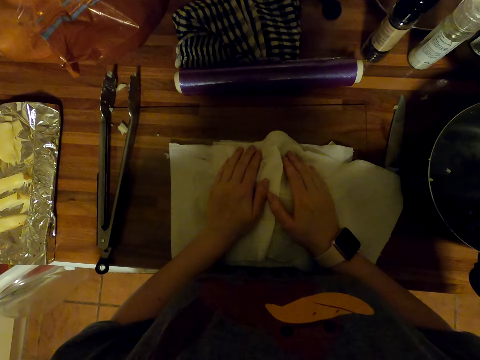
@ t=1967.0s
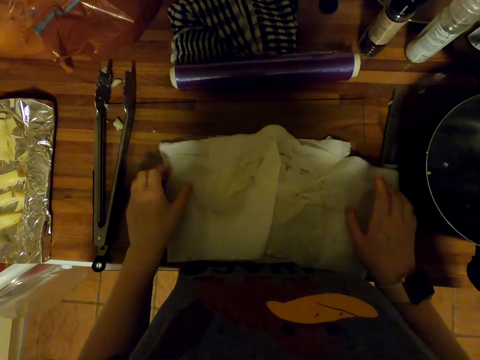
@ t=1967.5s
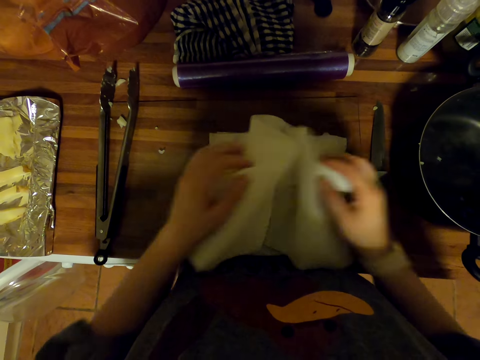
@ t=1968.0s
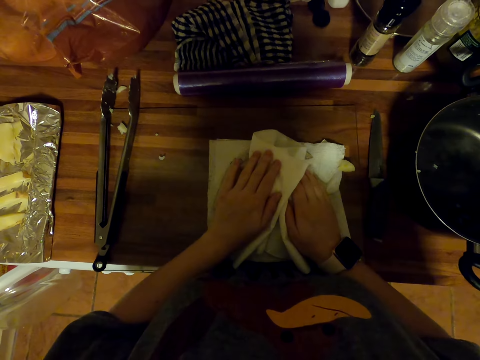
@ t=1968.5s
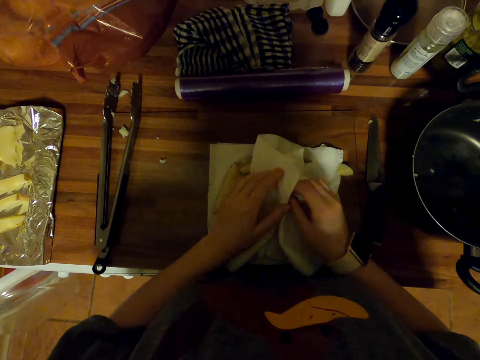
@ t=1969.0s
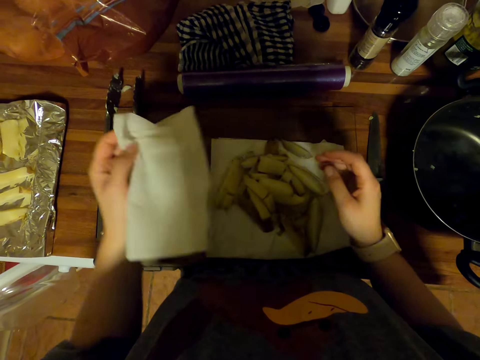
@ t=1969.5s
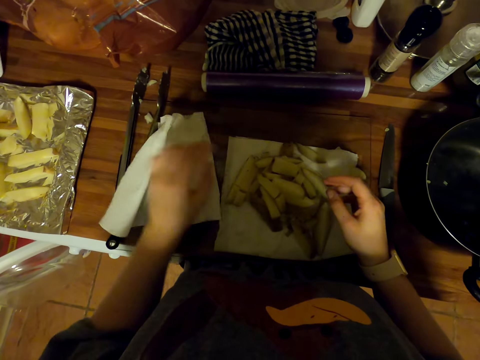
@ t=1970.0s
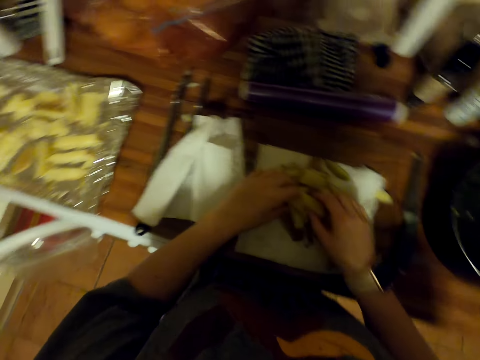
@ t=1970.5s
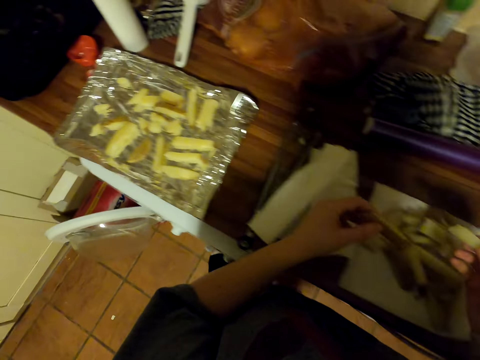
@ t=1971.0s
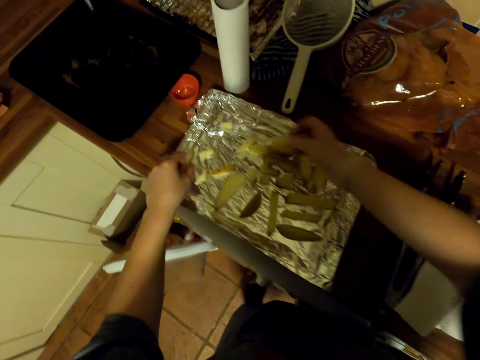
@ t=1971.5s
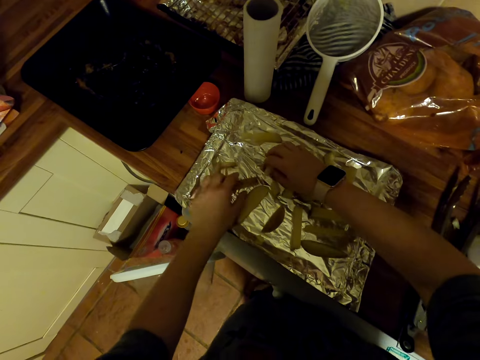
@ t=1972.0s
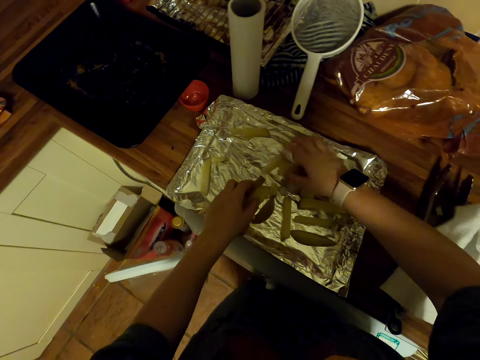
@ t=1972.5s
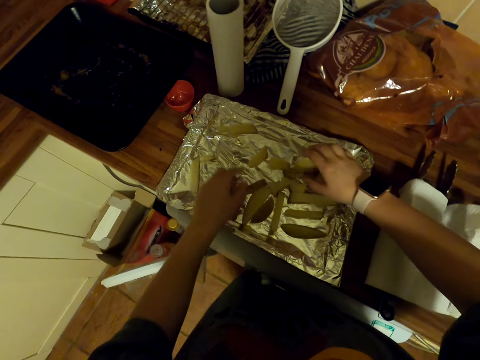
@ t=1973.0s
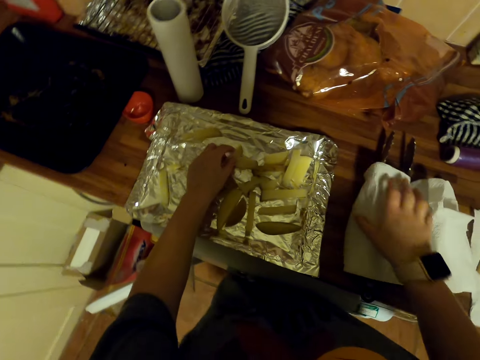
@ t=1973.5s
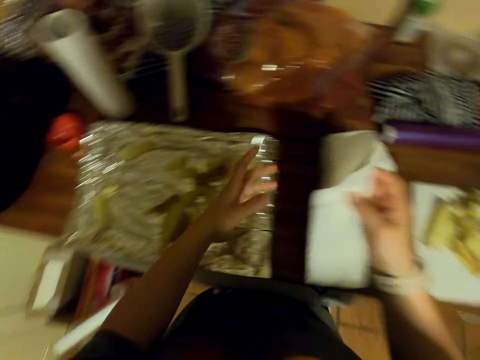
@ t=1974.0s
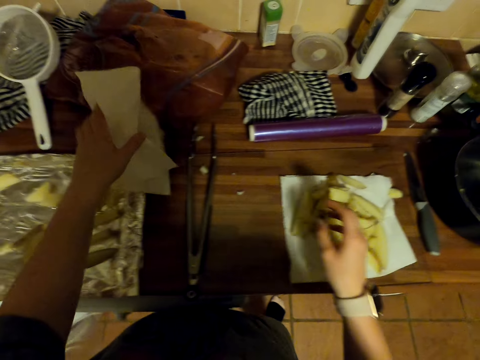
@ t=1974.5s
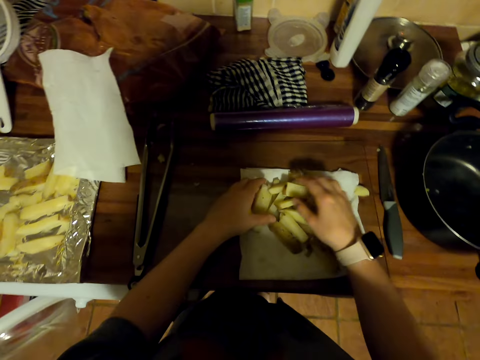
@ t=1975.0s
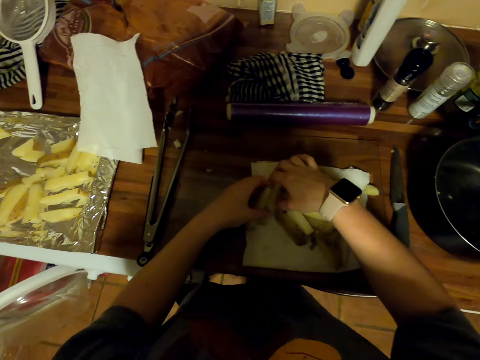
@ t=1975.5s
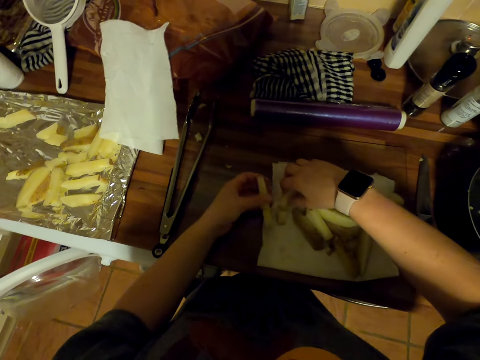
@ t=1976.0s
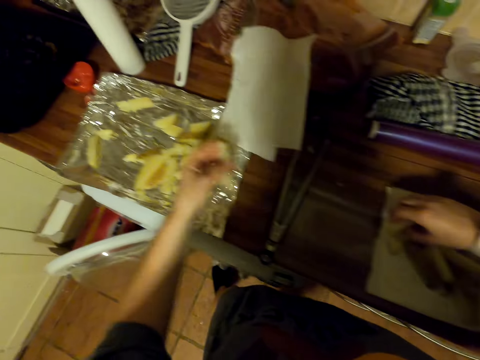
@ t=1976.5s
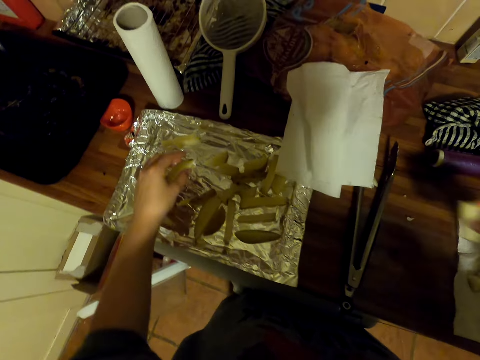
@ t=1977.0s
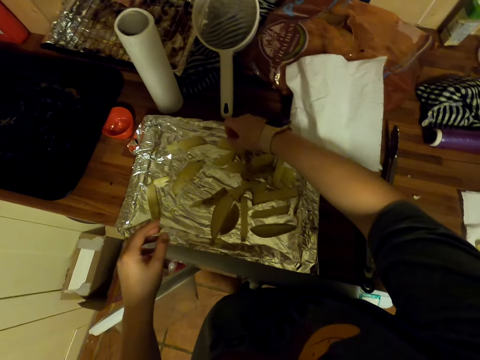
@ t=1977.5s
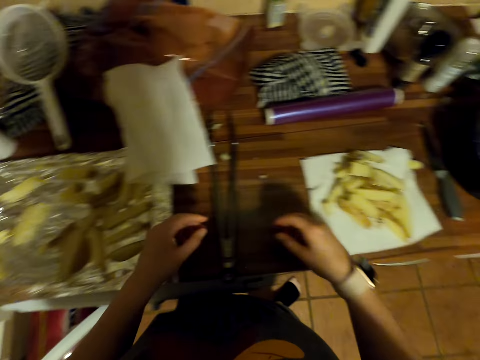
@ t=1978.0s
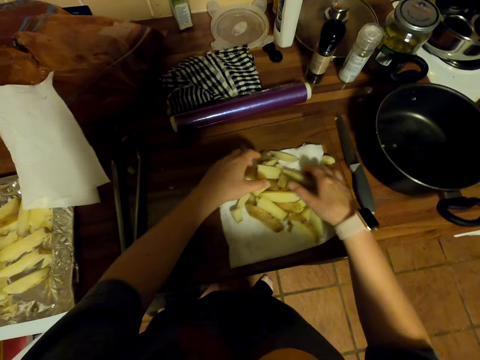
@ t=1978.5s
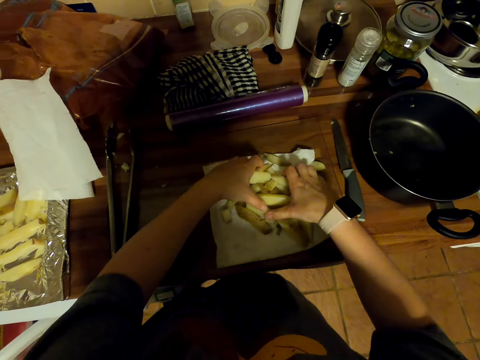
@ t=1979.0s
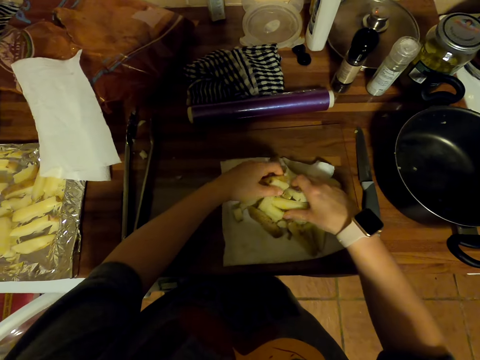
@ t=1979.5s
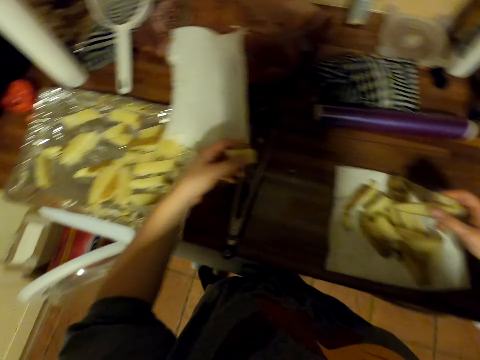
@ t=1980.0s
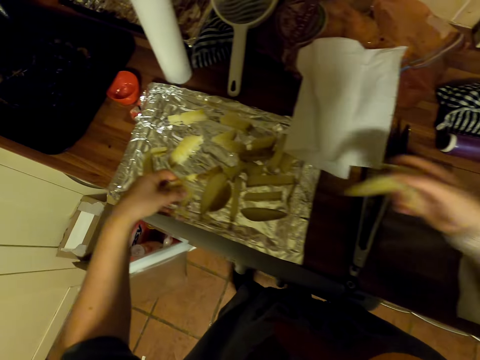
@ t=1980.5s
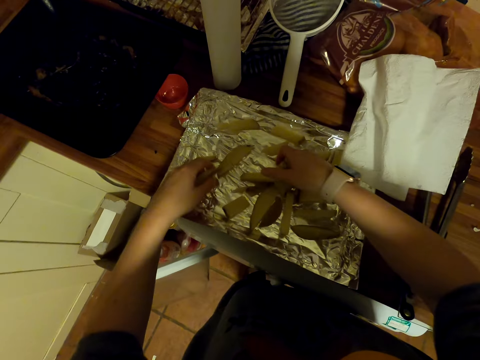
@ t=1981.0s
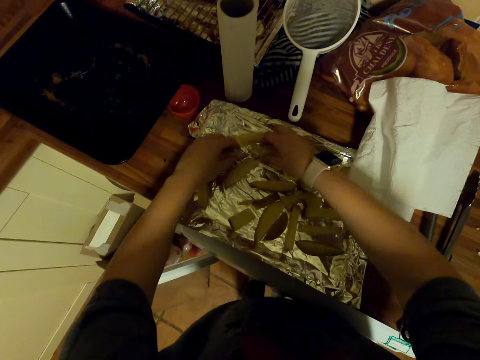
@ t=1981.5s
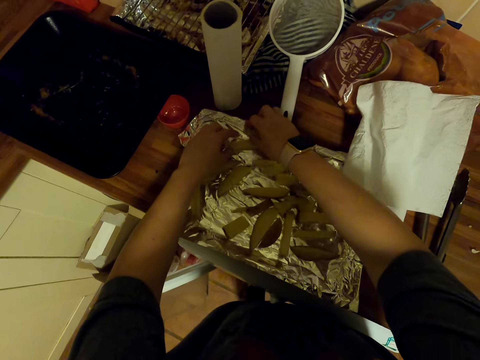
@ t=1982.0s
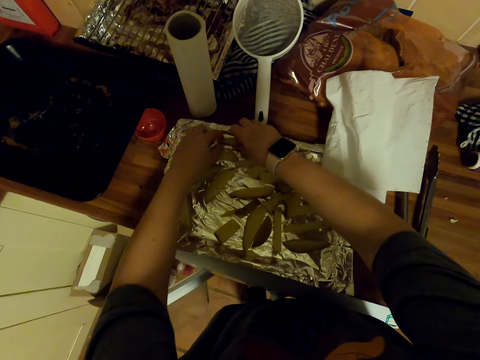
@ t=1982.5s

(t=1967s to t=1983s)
The camera wearer moves the kitchen tissue. They dry the potatoes with the kitchen tissue. They uncover the potatoes with the kitchen tissue. They remove the kitchen towel. They put the kitchen tissue on the chopping board. They pick up potatoes on the kitchen tissue. They put the potatoes on the tray with hands. They move the potatoes on the tray. They pick up the kitchen tissue on the chopping board. They move the kitchen towel. They pick up the kitchen tissue with the other hand. They put the kitchen tissue on the countertop. They pick up potatoes on the kitchen tissue. They put the potatoes on the tray with hands. They pick up potatoes on the kitchen tissue. They put the potatoes on the tray.

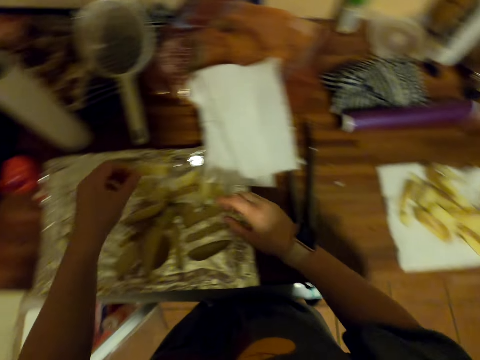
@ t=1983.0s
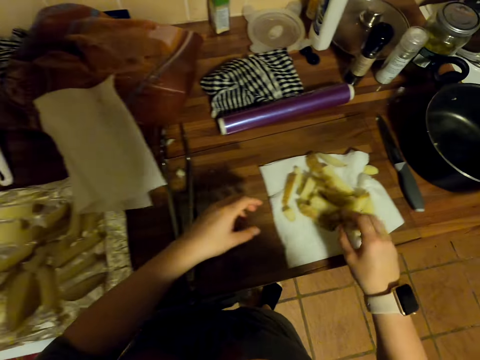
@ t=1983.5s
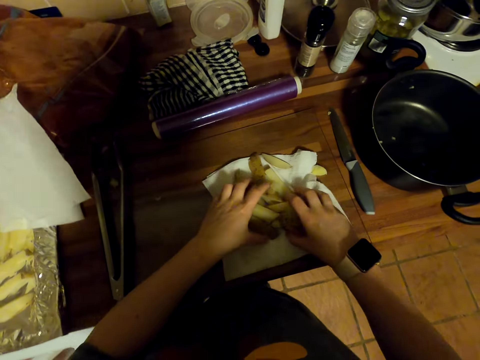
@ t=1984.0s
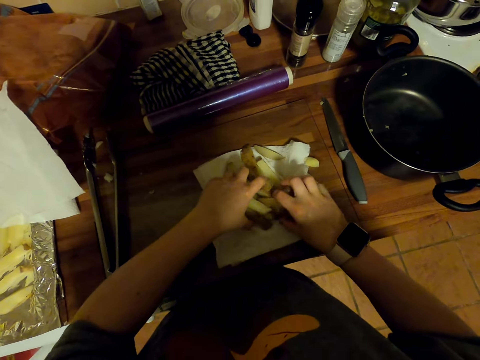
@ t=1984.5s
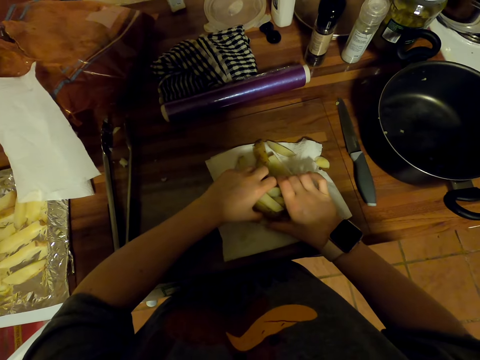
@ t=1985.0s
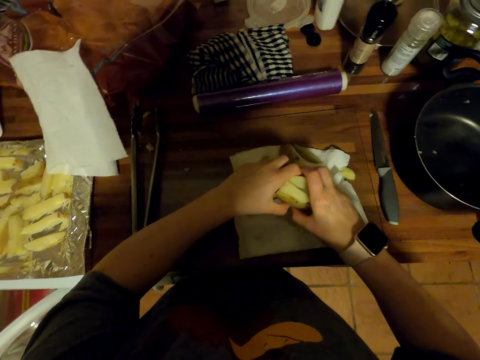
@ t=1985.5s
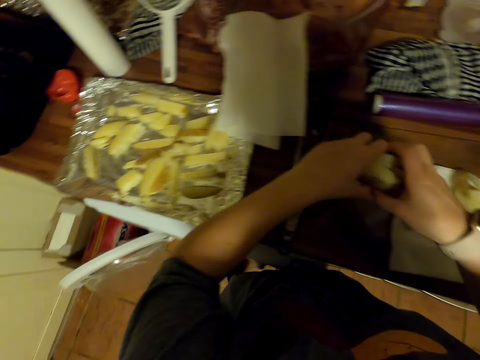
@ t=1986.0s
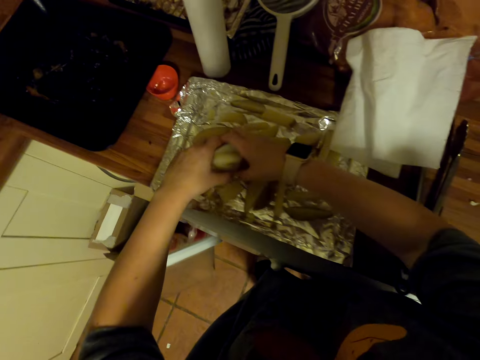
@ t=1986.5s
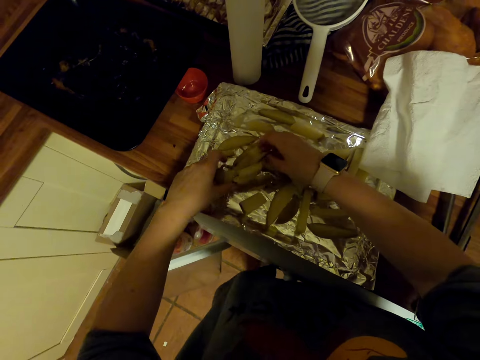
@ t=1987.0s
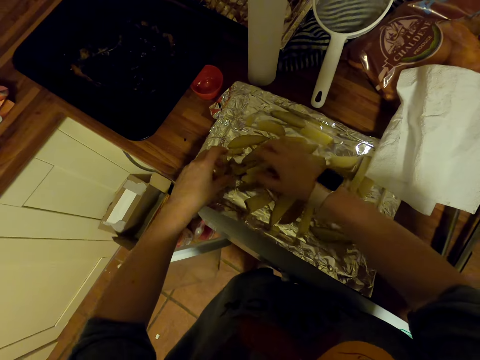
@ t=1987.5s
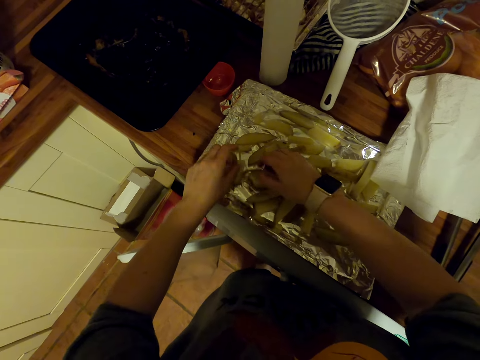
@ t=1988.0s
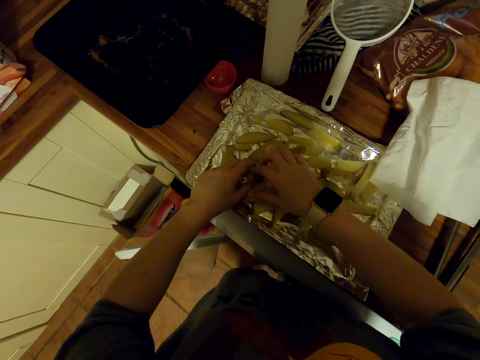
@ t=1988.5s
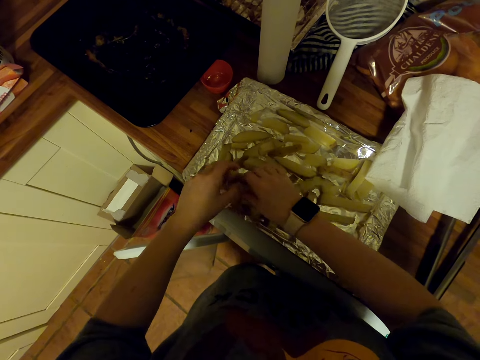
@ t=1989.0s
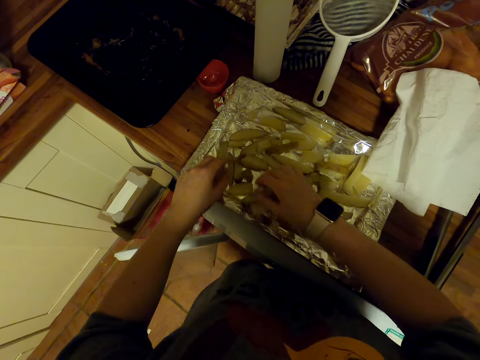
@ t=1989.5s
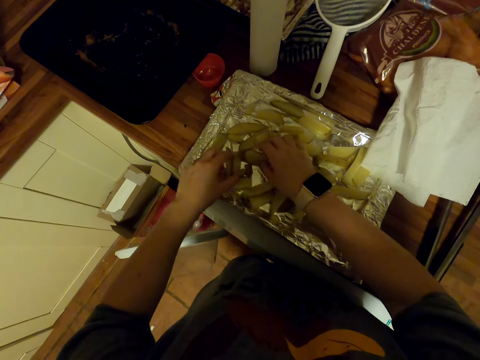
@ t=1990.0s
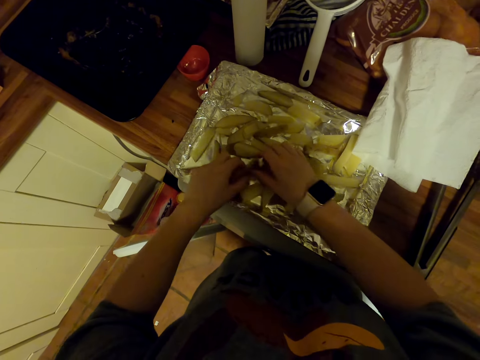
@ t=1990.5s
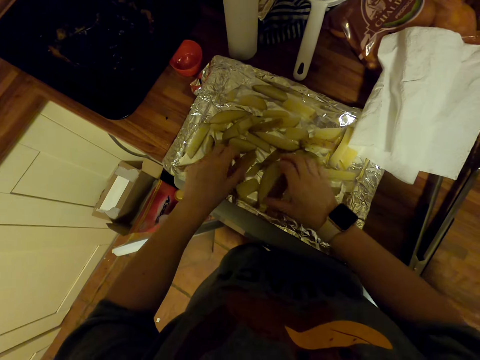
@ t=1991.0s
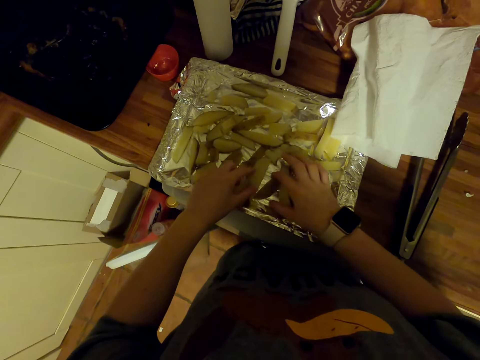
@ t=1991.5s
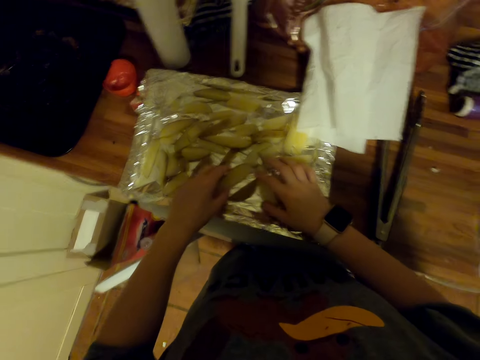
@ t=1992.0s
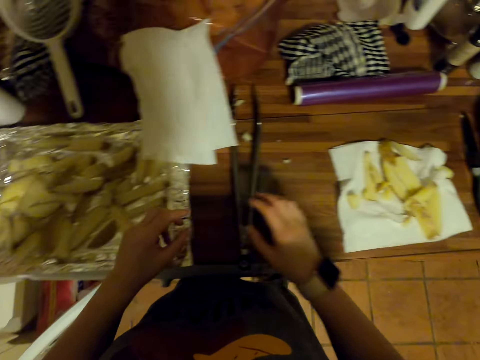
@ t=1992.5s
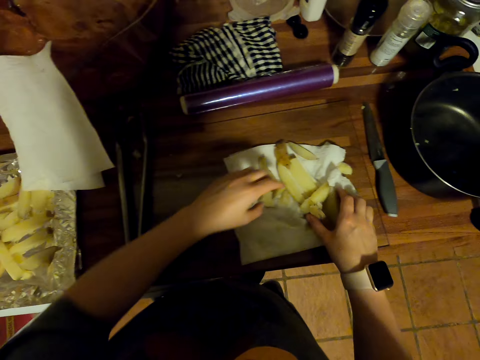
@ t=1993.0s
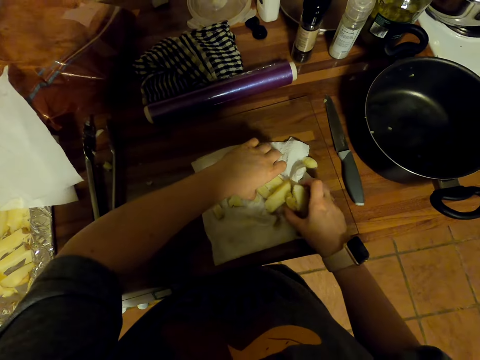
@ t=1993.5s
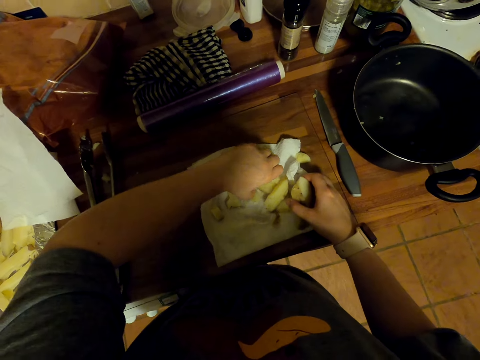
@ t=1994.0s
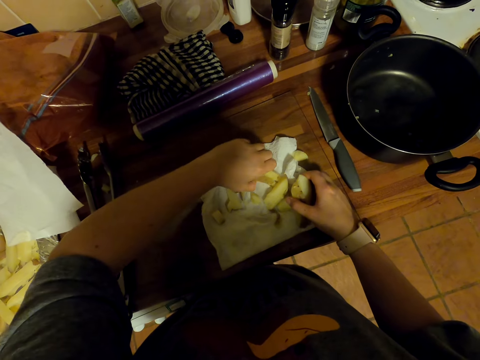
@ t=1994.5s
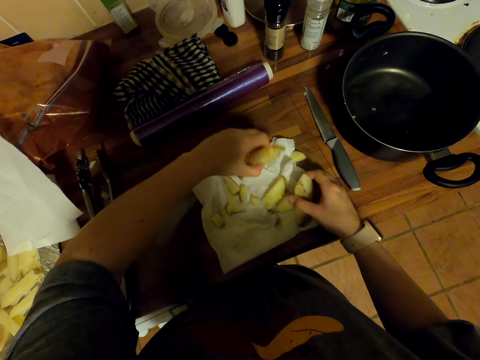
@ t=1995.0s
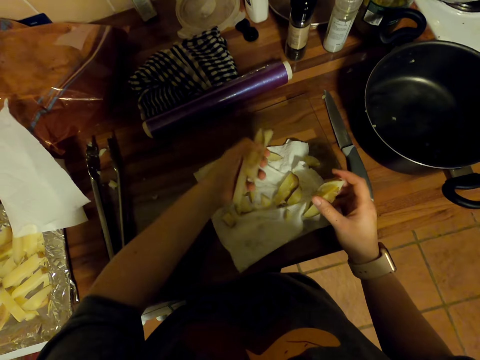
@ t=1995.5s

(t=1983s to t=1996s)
The camera wearer picks up potatoes on the kitchen tissue. They put the potatoes on the tray. They move the potatoes on the tray. They pick up potatoes on the kitchen tissue.
